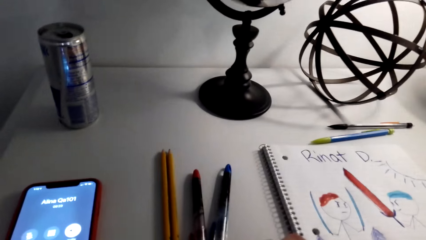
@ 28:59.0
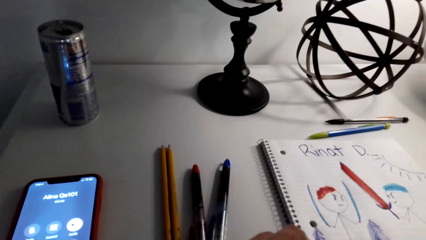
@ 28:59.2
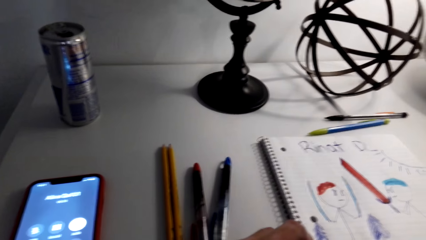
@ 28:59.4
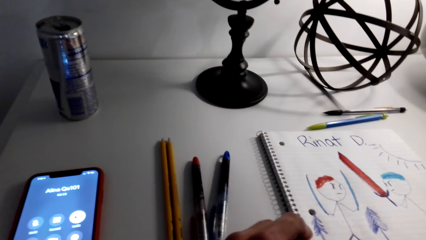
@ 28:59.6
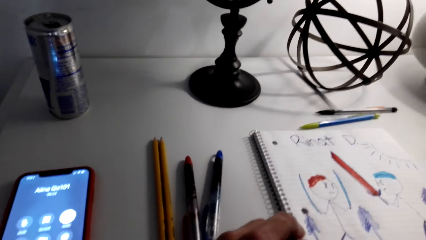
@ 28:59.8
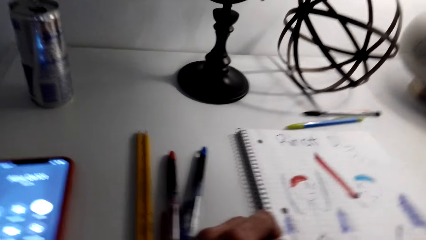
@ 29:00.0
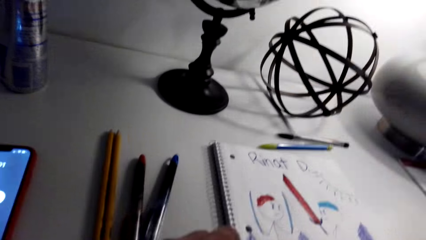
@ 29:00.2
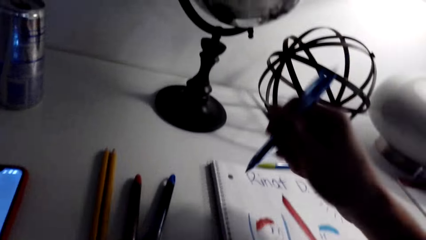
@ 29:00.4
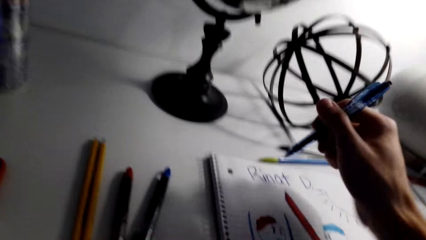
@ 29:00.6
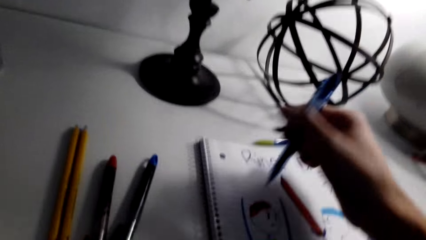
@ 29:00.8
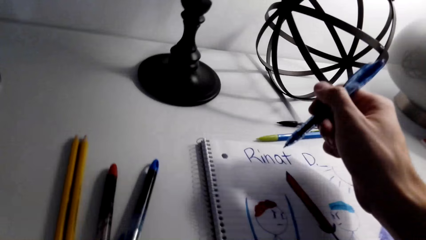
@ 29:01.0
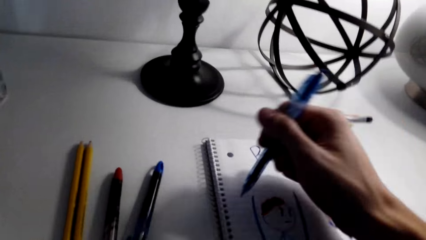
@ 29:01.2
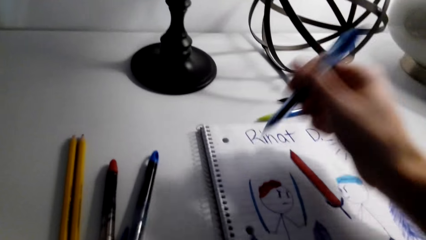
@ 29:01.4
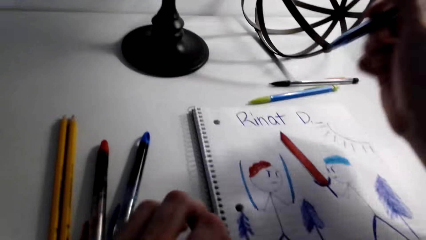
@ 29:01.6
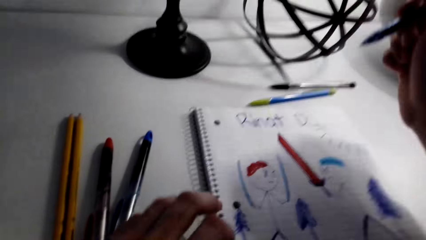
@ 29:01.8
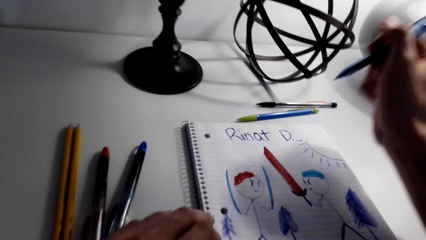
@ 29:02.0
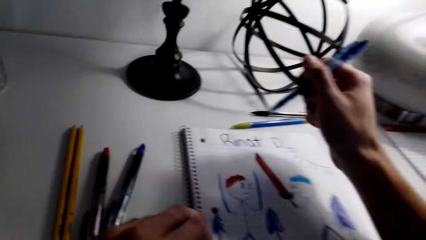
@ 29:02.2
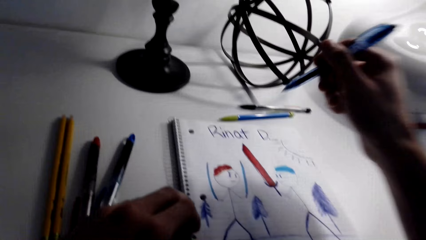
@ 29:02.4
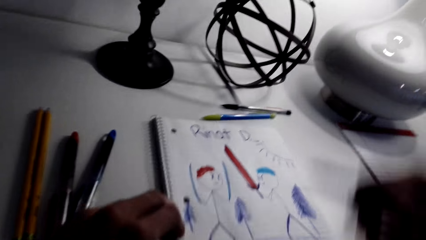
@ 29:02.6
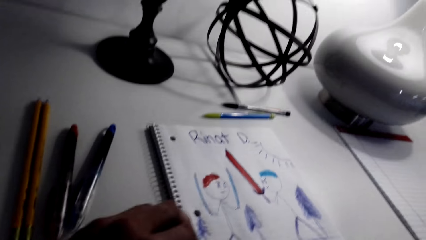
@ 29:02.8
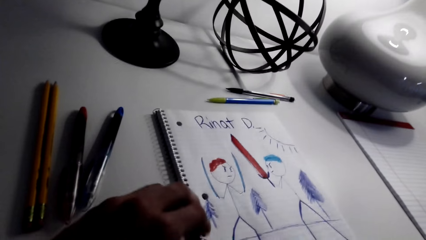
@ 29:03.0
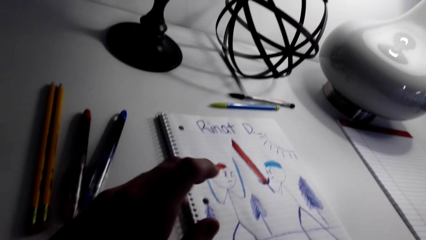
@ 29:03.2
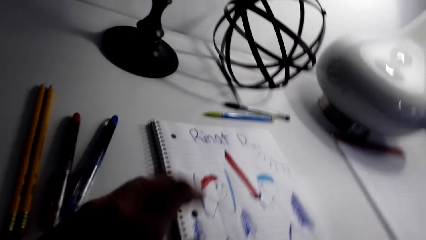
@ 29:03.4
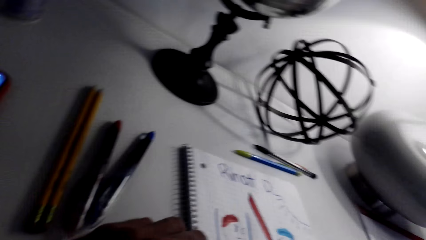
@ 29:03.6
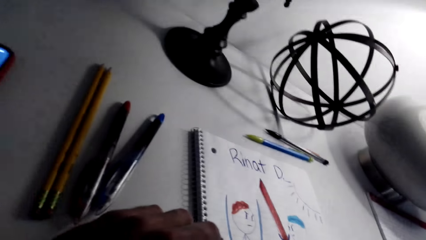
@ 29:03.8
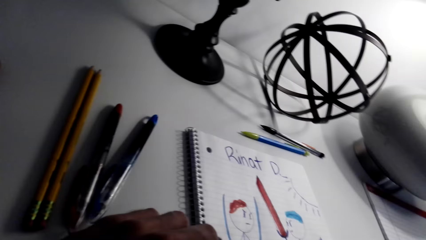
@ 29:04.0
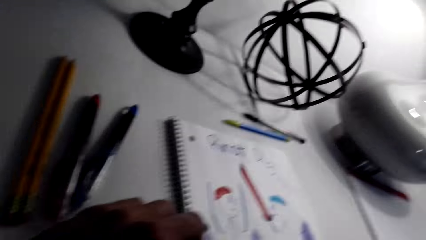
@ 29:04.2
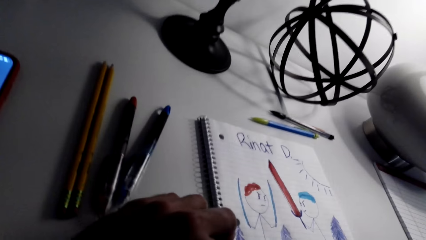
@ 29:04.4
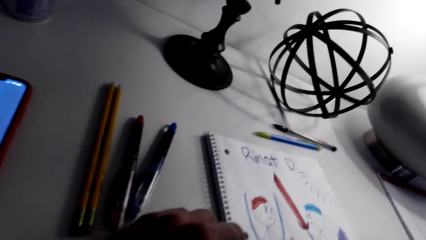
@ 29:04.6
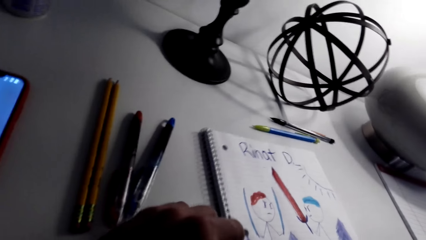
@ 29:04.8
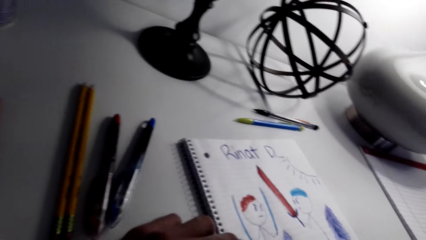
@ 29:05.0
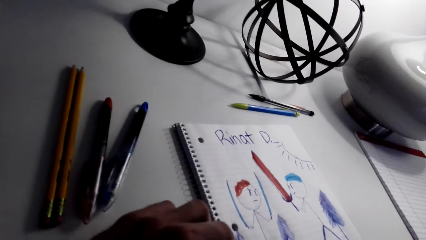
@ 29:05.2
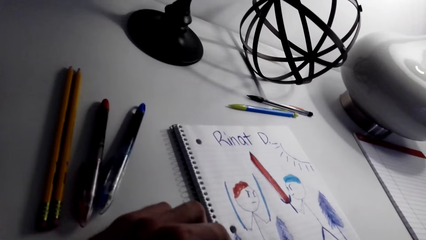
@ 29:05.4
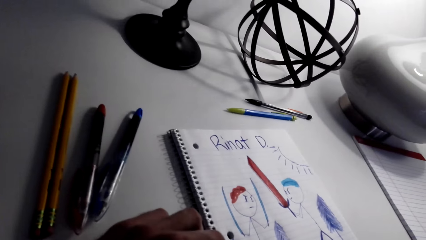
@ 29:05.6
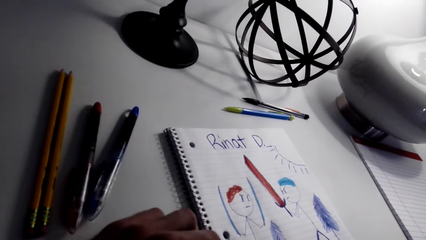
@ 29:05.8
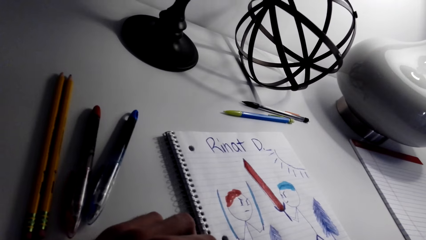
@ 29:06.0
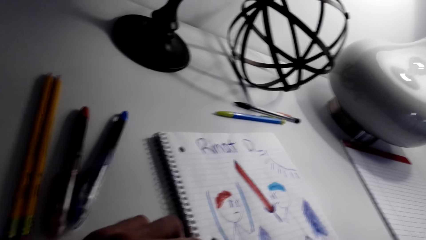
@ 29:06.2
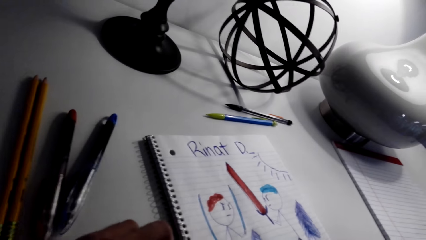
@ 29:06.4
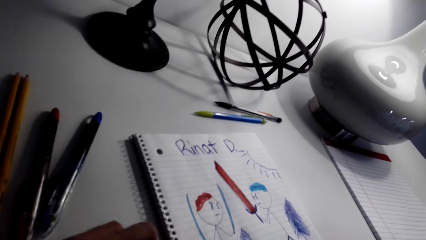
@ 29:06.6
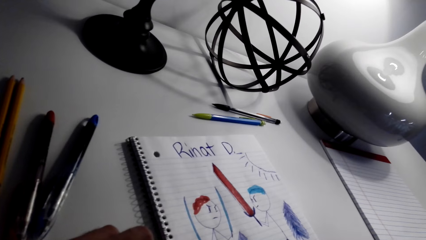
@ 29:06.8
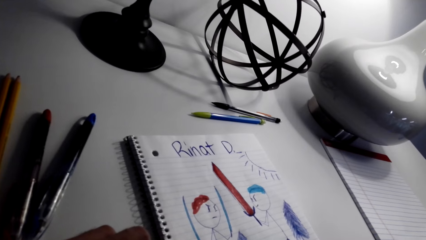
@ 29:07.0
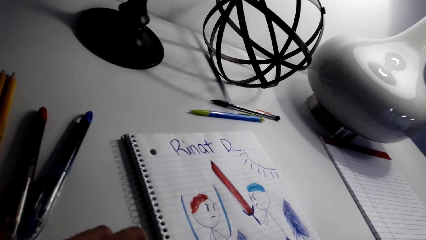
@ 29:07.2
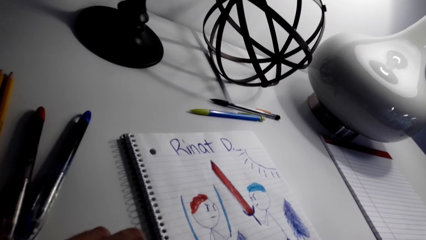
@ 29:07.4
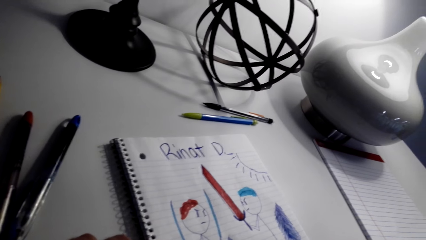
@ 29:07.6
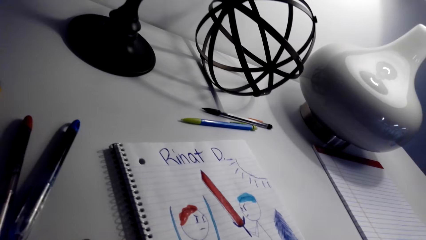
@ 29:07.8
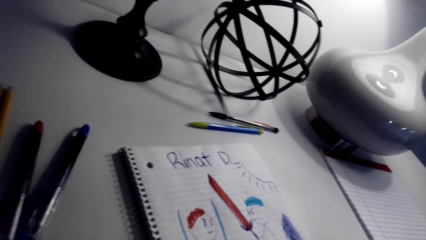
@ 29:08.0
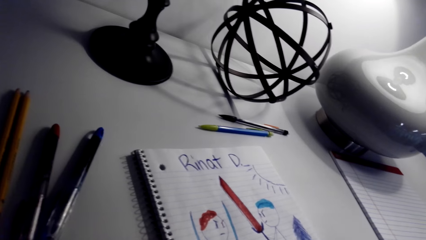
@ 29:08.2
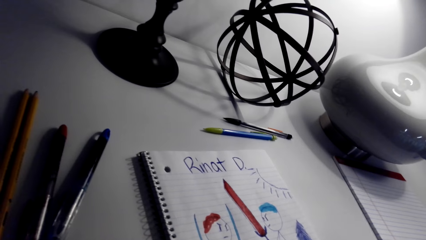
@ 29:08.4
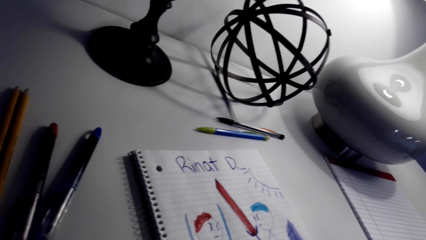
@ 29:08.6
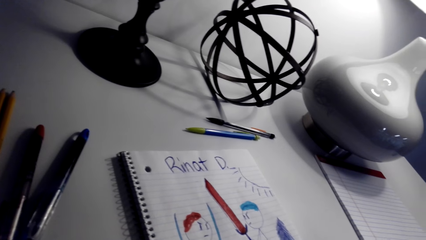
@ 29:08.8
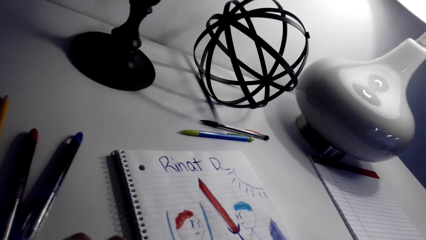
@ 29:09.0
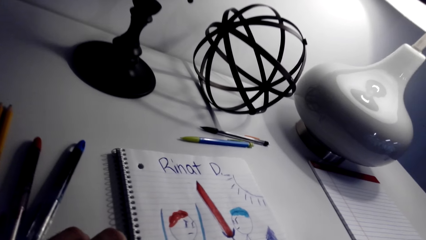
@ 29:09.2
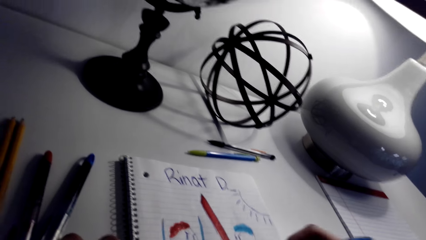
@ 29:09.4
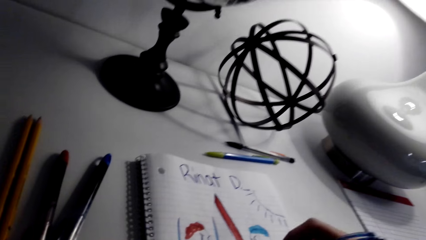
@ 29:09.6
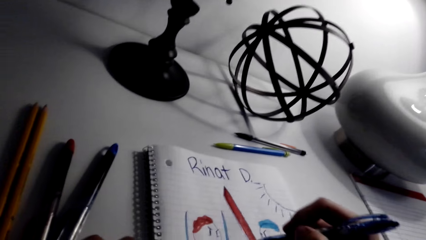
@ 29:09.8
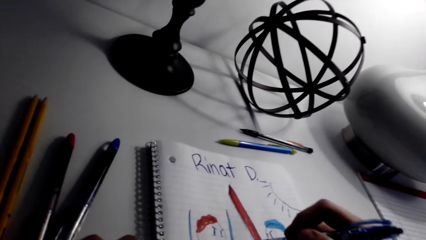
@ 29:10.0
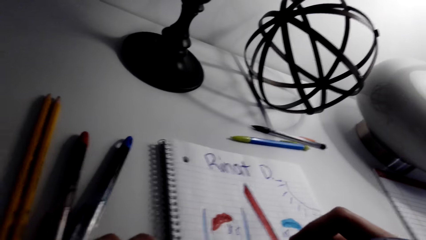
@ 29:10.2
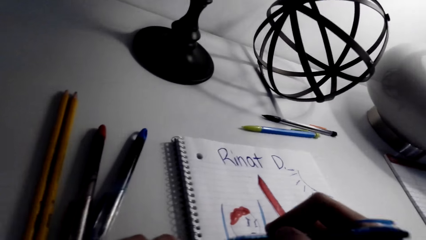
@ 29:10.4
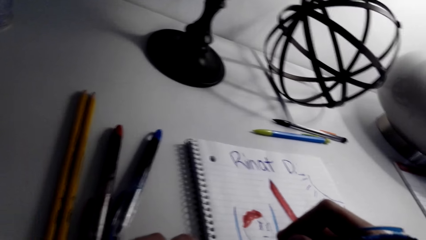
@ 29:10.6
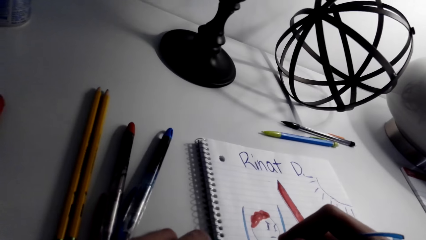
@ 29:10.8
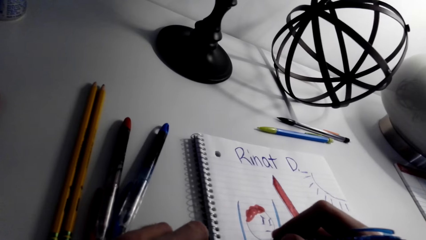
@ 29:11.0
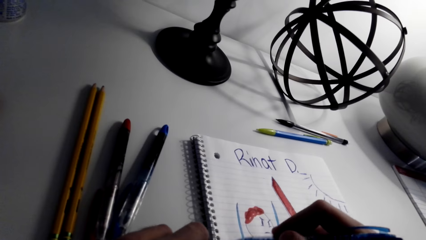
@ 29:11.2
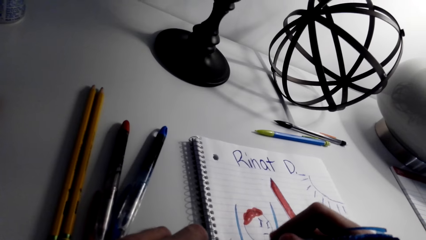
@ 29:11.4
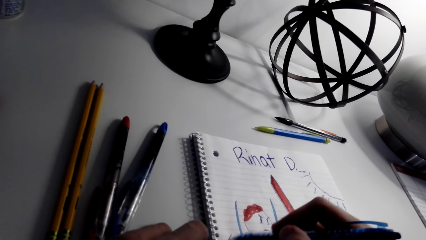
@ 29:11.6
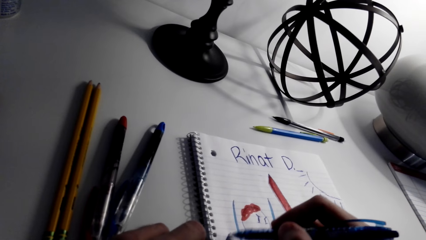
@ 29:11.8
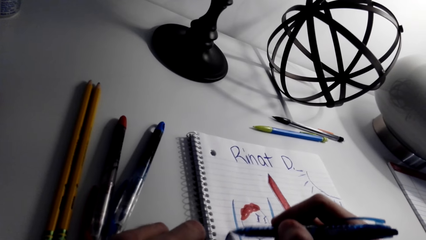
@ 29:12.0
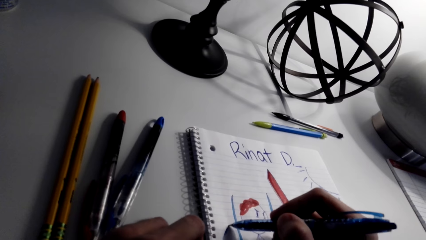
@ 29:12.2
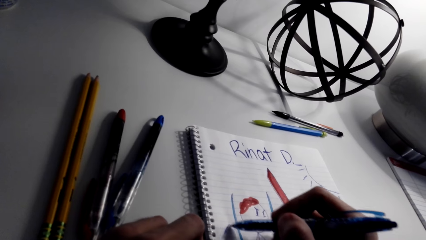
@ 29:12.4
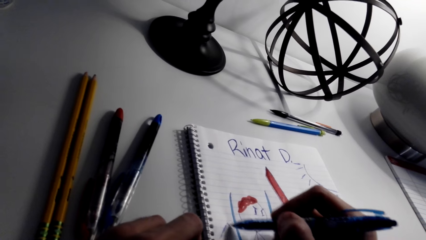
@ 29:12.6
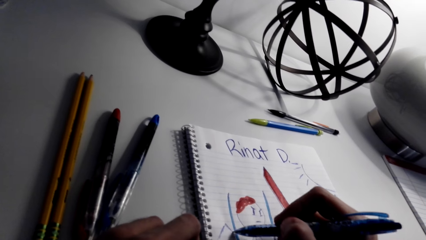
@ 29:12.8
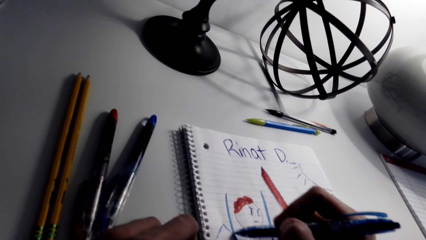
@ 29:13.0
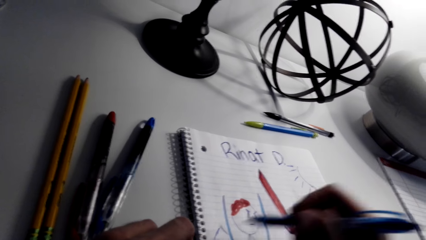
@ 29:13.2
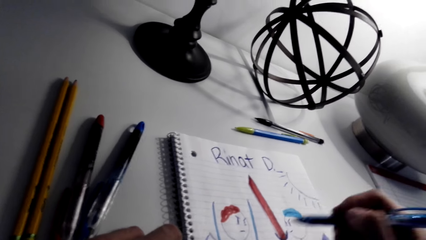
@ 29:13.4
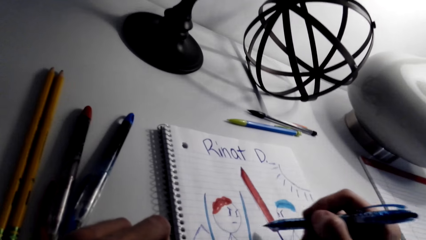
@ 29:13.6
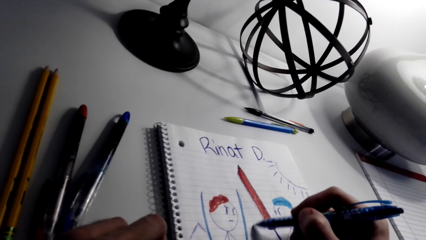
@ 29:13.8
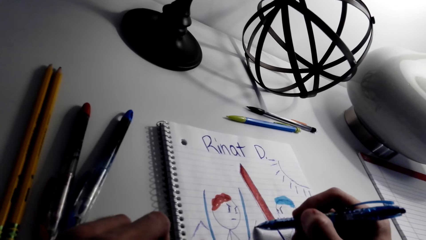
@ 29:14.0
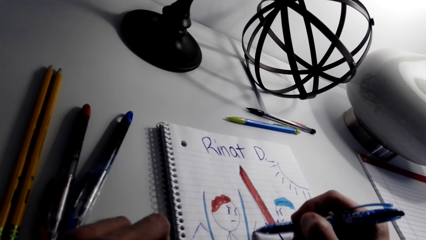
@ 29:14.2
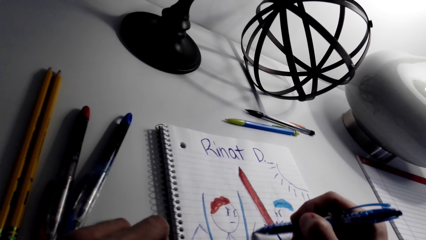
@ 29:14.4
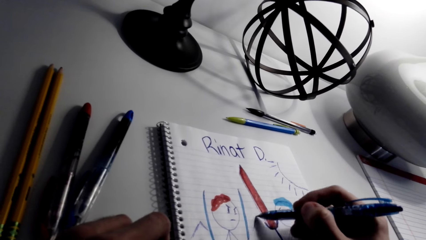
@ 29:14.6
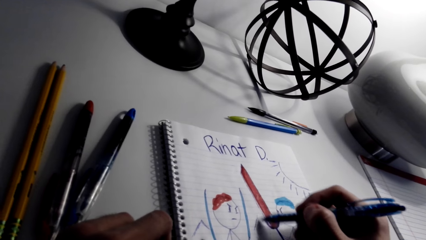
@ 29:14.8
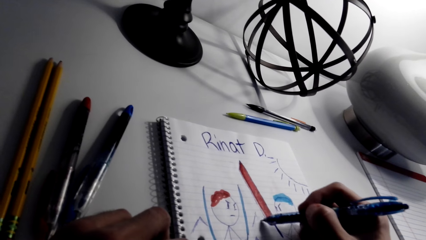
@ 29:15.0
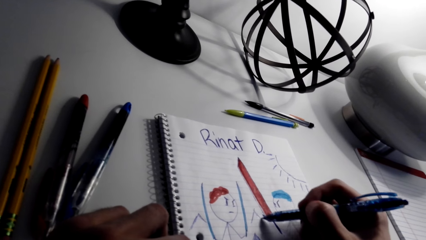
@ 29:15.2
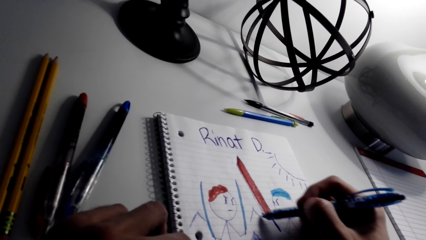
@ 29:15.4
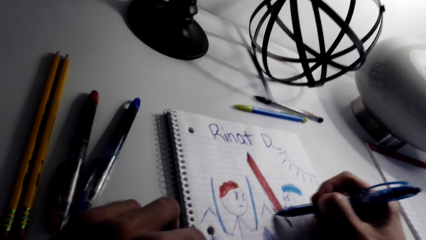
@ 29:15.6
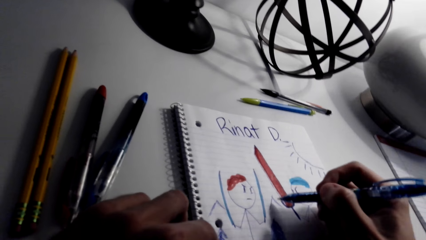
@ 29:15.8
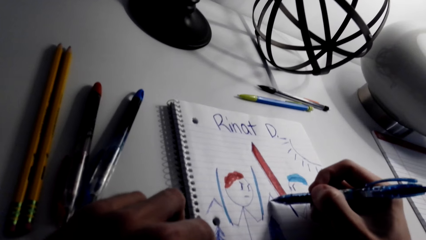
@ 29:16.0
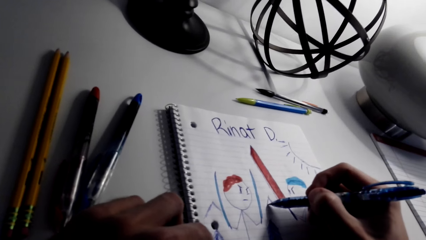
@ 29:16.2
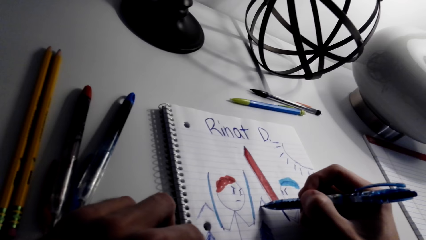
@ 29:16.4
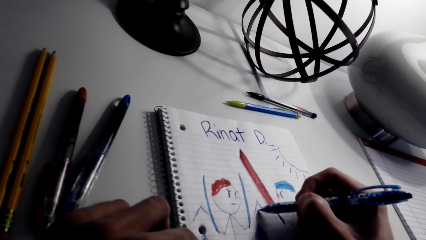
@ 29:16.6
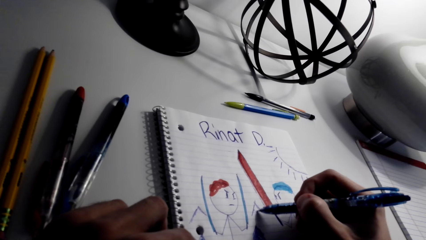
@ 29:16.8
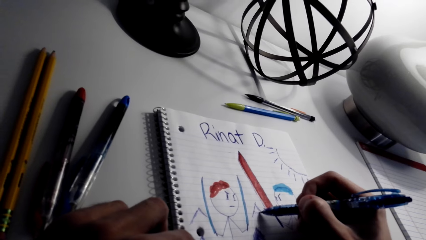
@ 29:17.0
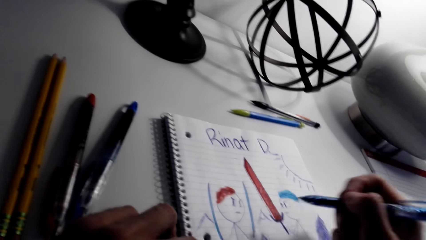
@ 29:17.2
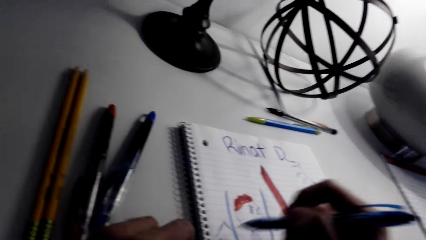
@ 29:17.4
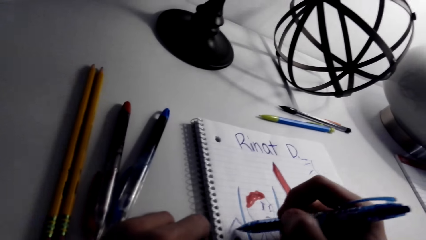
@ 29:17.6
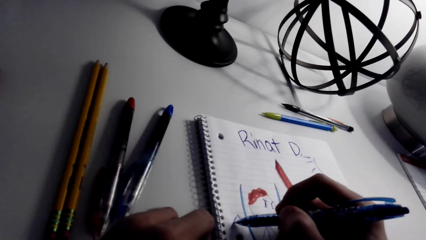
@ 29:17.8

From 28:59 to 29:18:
The camera wearer stares at the sketch. They draw on the book. They paint the sketch with the pen.
